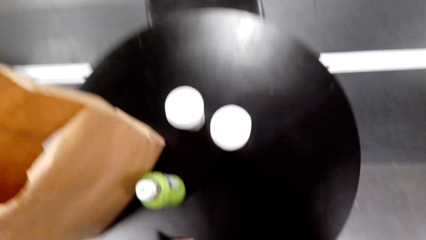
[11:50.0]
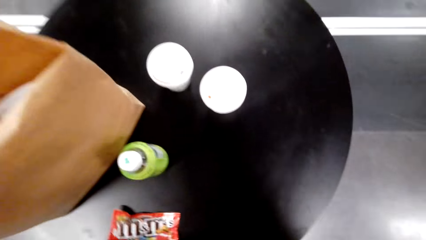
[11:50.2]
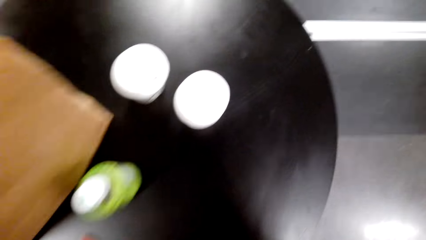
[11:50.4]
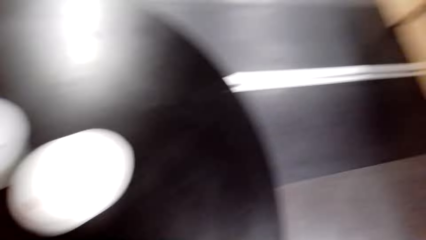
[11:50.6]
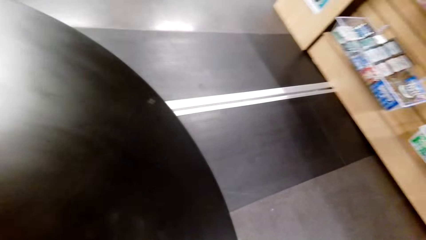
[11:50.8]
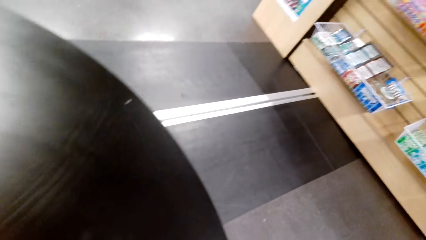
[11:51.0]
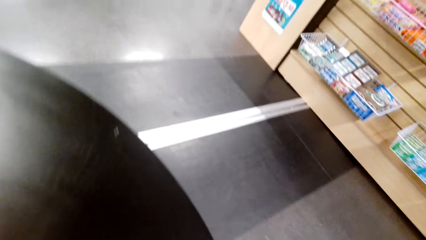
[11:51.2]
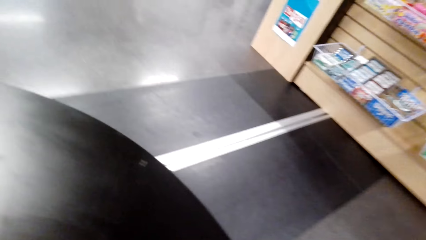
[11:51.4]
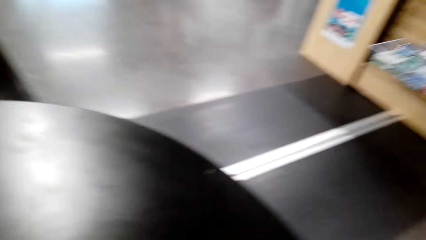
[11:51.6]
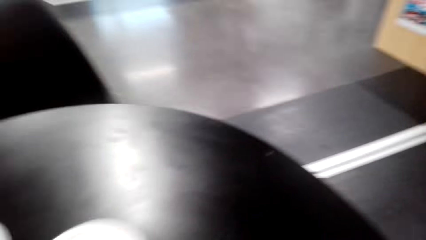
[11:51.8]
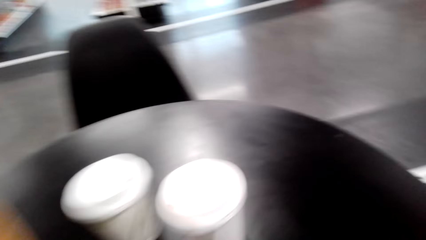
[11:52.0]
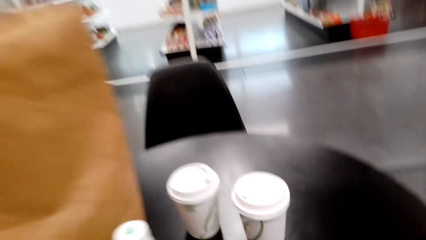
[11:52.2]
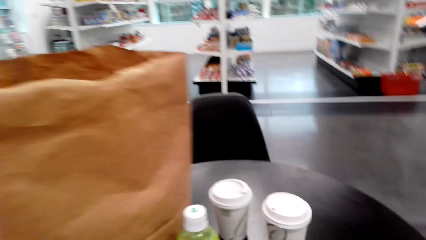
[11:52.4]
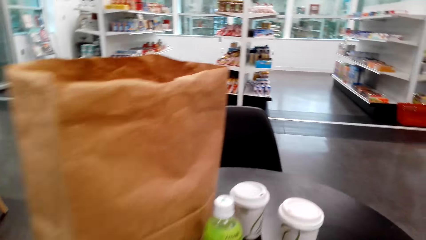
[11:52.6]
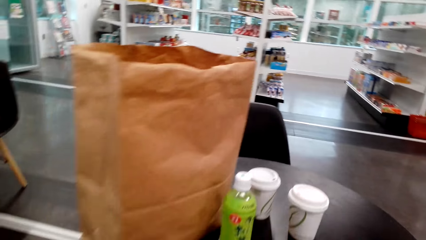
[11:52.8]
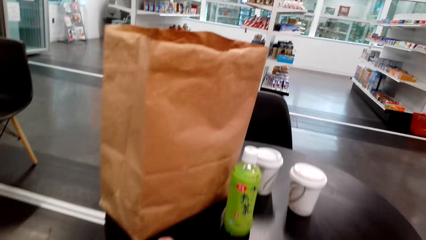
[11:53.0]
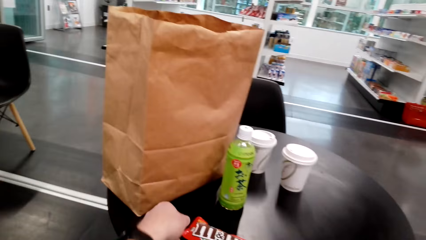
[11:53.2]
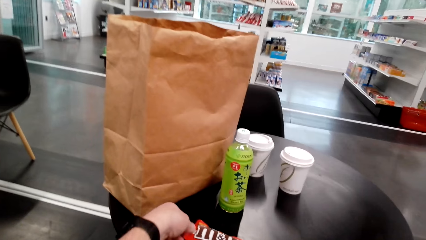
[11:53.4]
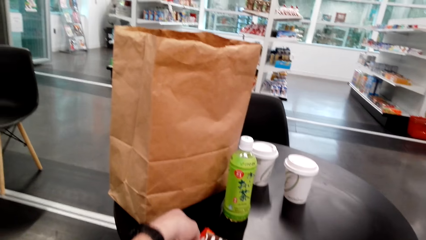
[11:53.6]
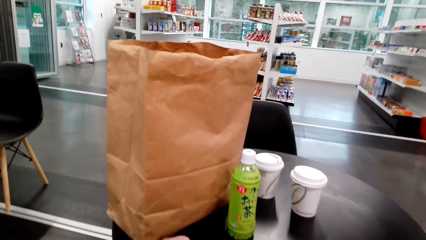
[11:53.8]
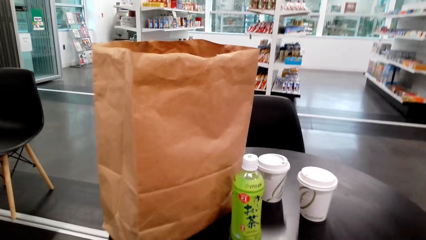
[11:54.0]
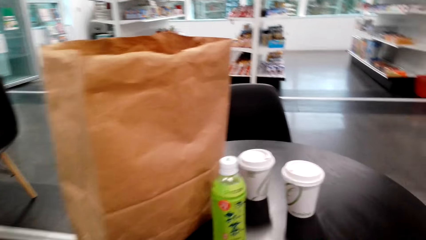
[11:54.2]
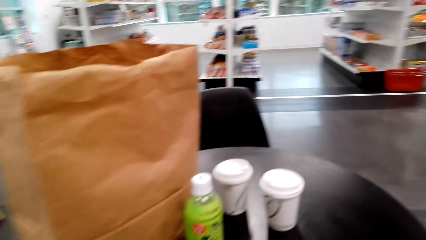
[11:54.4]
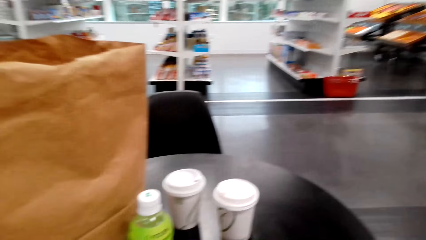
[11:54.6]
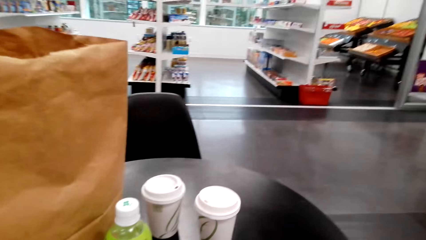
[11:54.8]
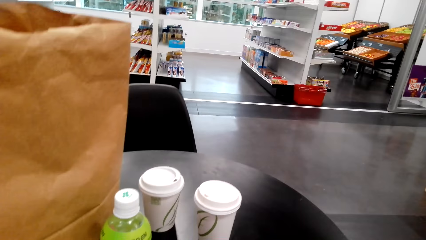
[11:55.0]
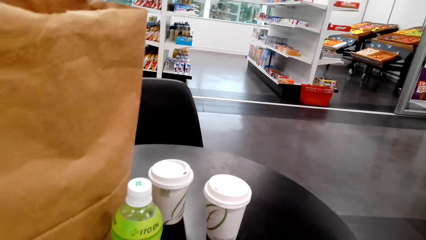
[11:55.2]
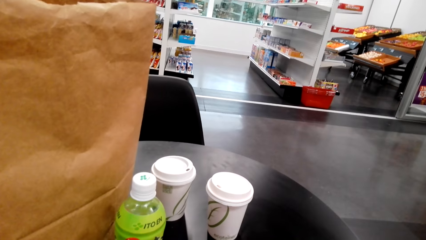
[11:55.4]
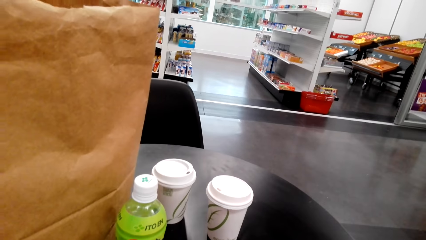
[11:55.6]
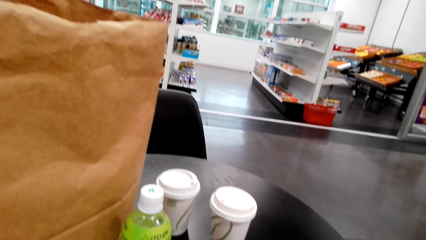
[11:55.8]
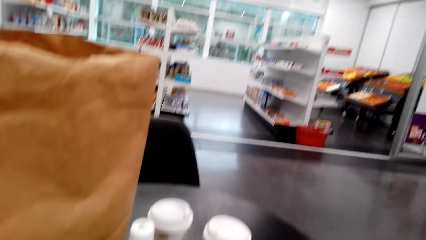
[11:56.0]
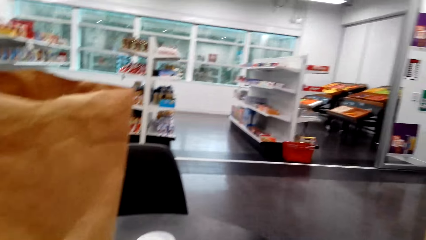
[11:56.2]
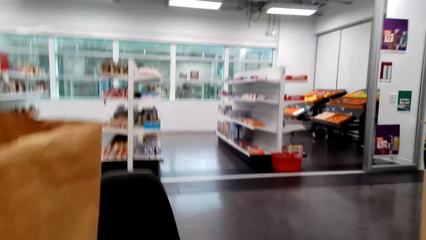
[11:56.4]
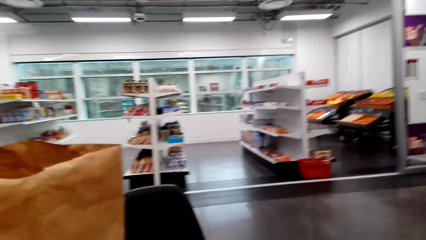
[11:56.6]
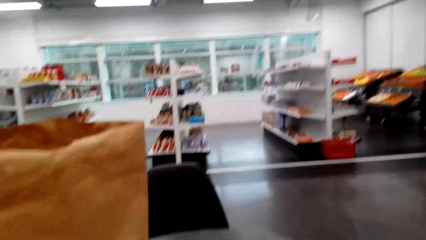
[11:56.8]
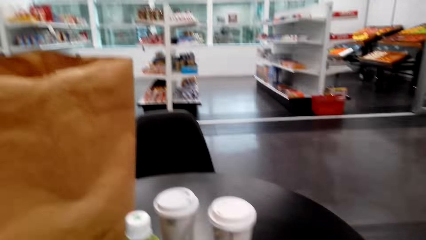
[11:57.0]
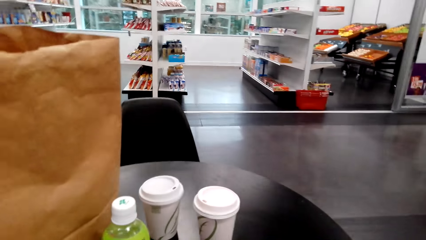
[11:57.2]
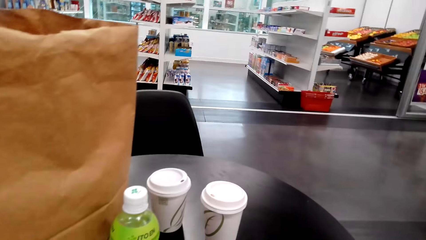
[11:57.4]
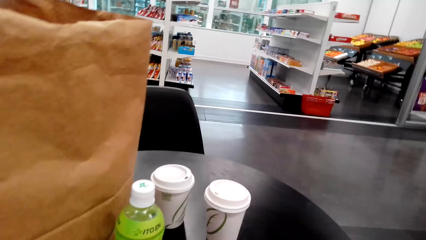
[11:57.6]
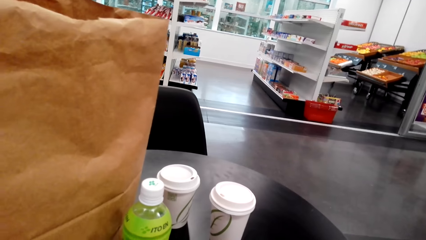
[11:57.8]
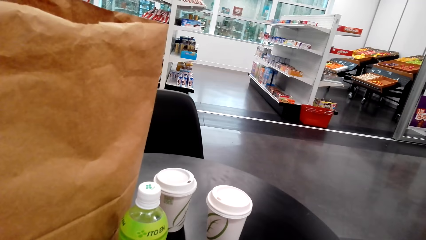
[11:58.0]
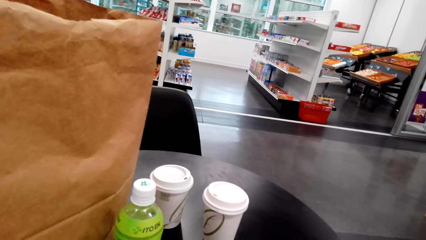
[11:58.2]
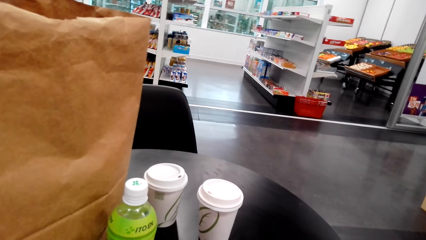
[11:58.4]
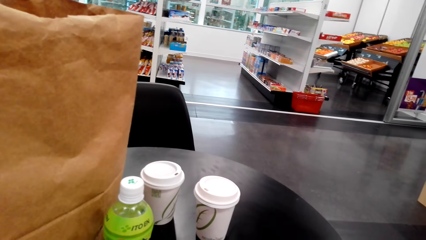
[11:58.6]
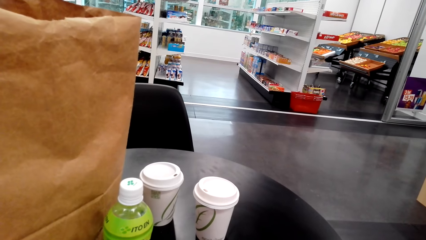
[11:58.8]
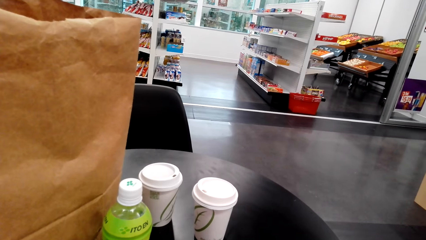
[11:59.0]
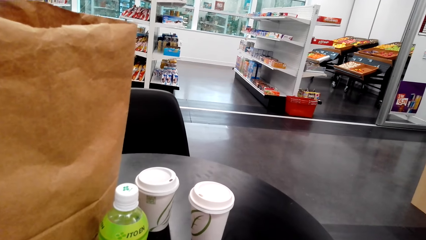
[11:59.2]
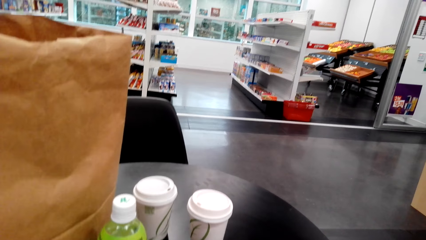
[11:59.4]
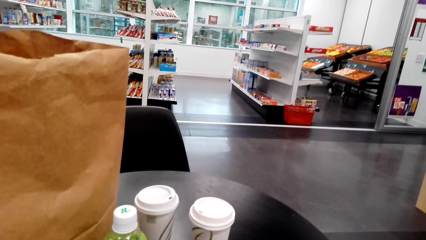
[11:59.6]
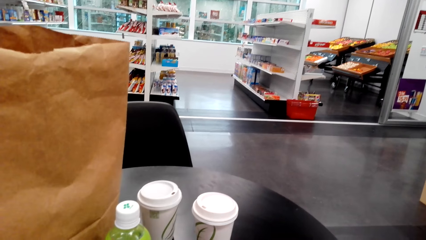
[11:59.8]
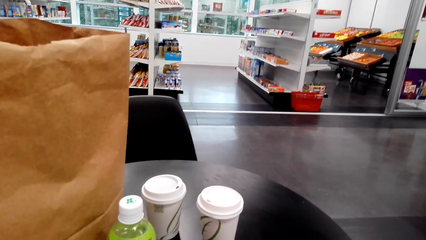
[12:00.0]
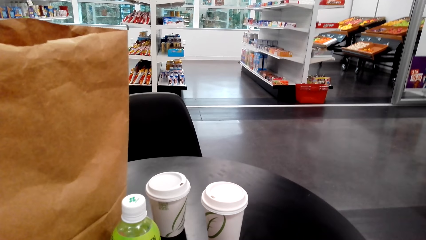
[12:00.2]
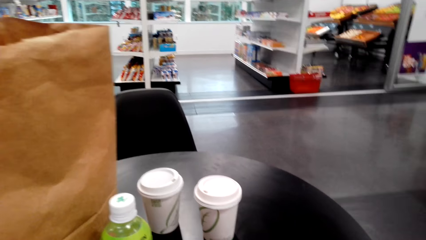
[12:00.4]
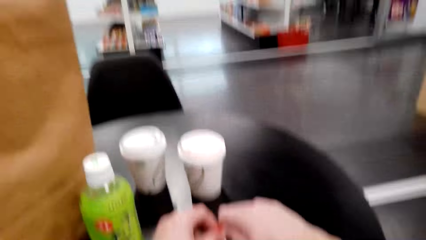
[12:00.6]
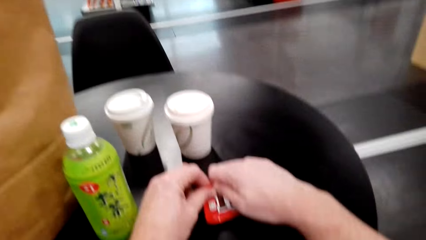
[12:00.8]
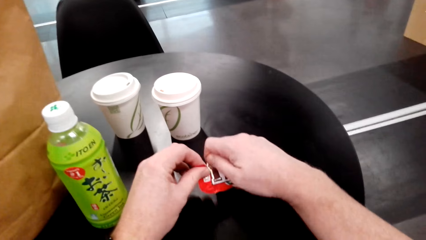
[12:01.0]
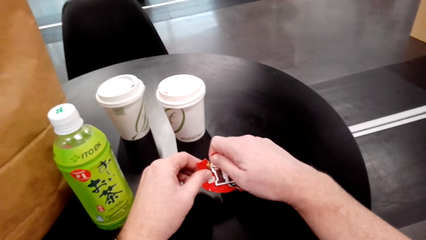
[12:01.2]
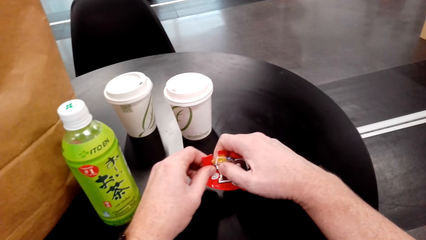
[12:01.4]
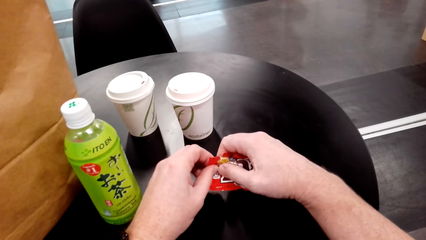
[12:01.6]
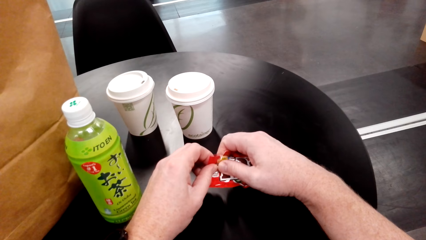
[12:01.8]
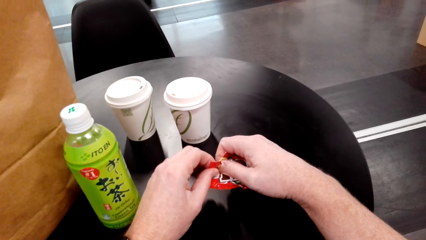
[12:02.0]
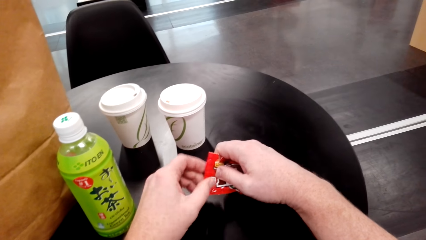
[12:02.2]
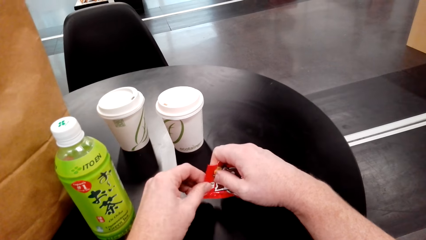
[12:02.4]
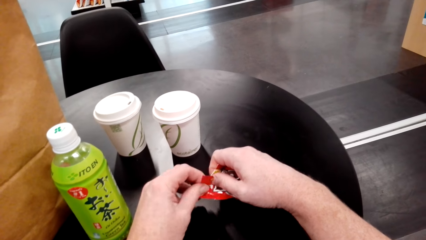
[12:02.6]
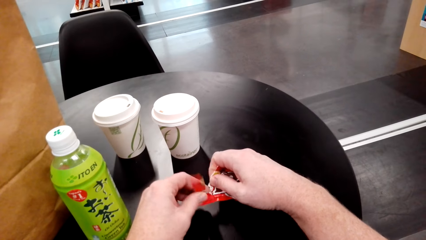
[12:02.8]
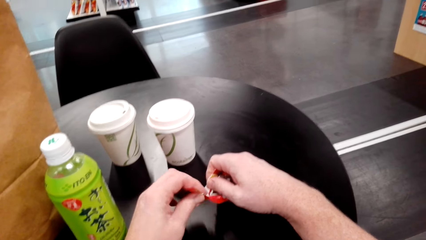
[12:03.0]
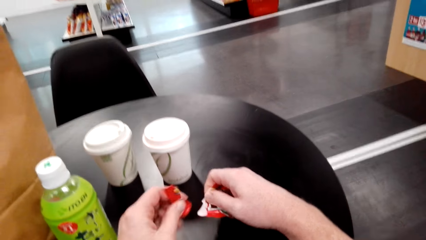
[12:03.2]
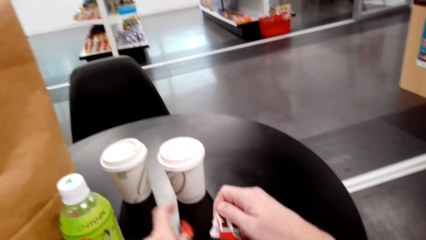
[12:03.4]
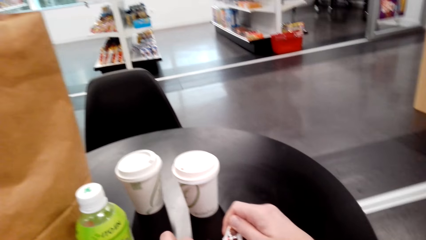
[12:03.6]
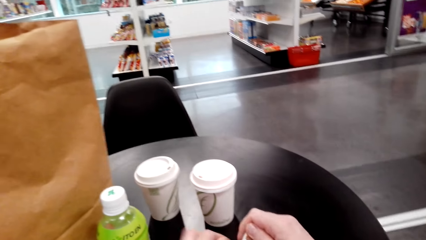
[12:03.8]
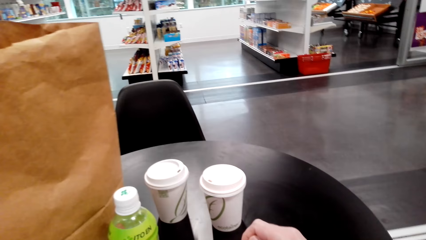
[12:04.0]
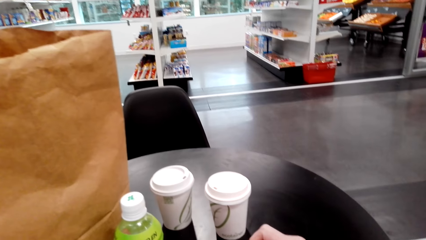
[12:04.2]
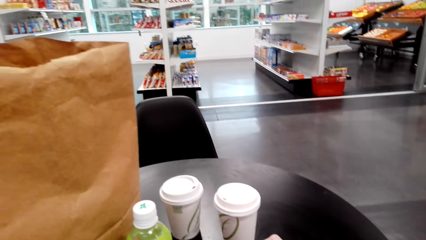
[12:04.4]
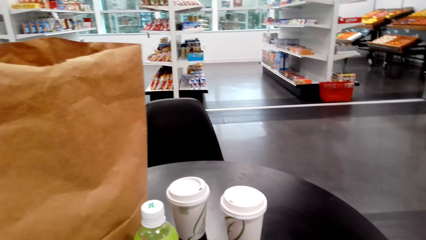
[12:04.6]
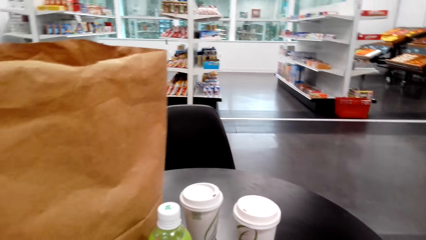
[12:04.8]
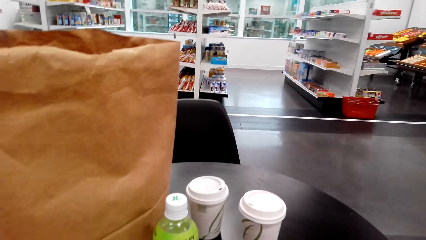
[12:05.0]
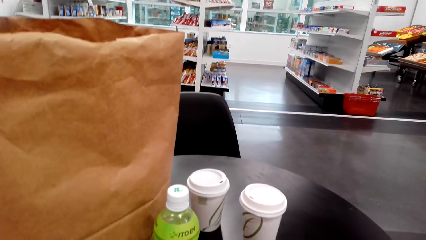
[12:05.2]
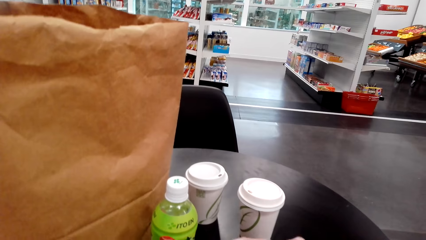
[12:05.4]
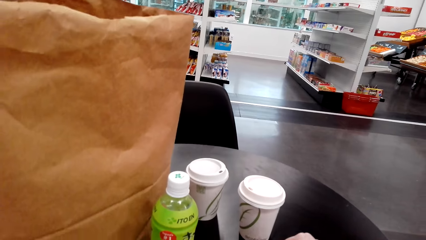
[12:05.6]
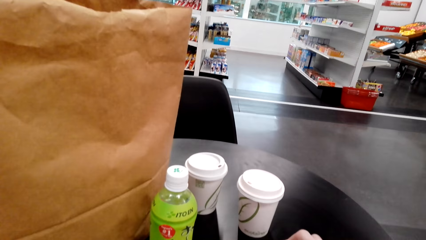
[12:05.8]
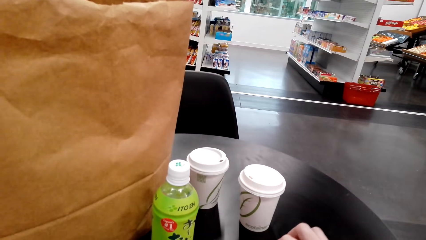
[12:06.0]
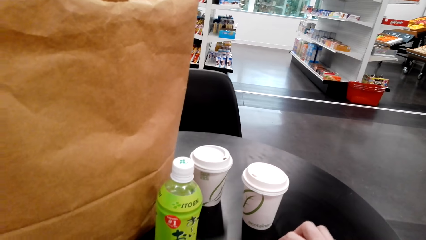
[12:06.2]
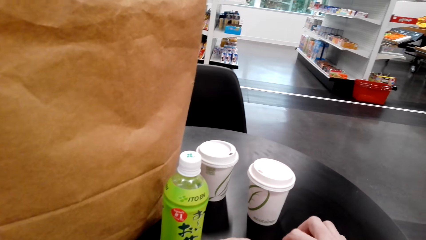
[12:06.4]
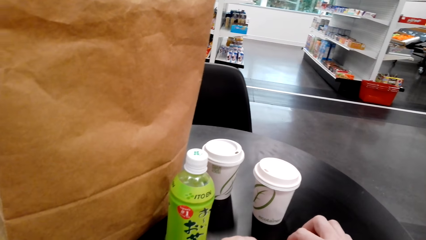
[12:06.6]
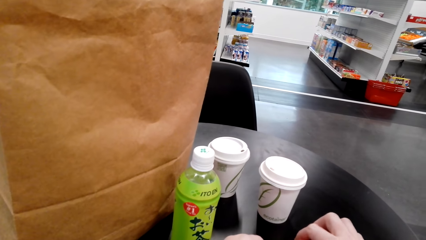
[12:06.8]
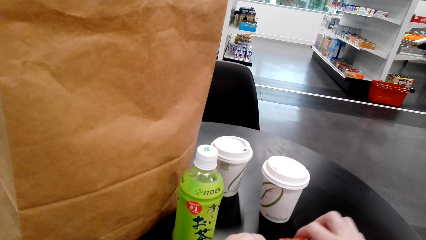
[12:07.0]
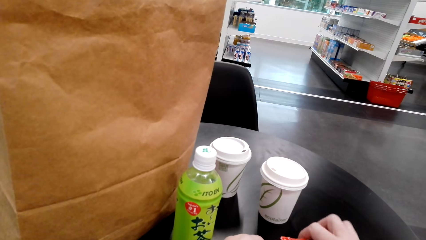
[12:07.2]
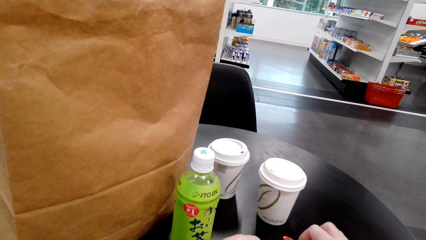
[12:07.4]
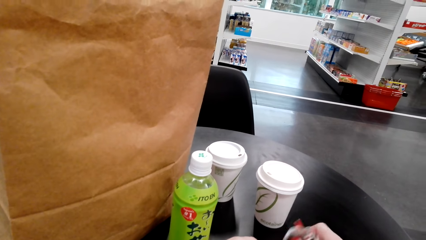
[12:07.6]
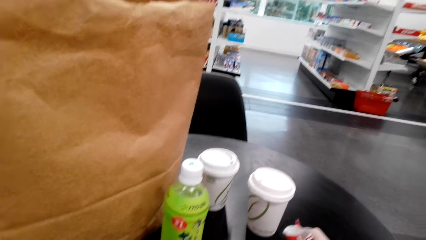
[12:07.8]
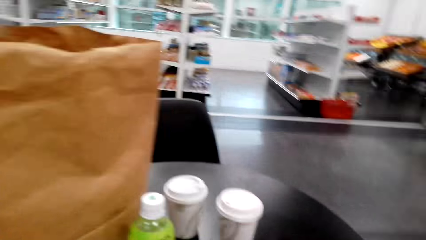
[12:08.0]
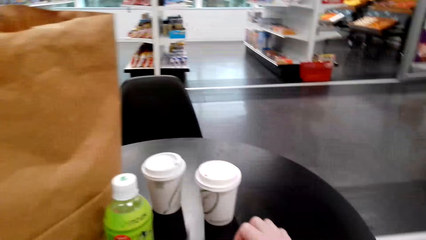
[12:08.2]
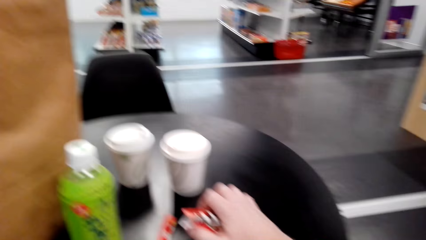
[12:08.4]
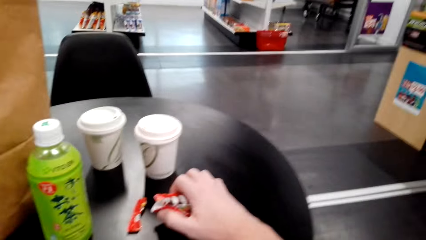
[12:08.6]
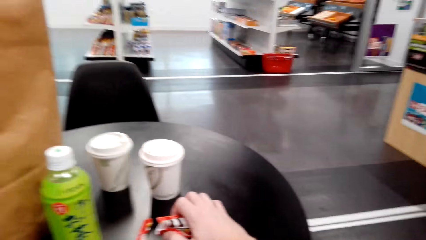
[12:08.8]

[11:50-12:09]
The camera wearer puts the M&M packet on the table. He tears the packet of candies. He puts candies in his hand.
